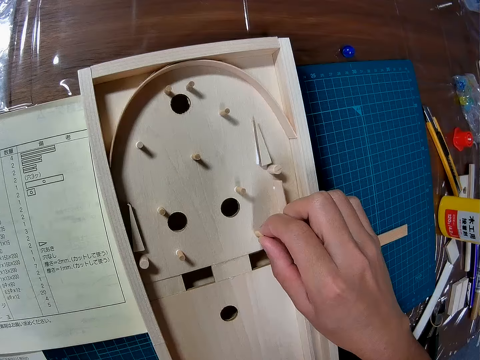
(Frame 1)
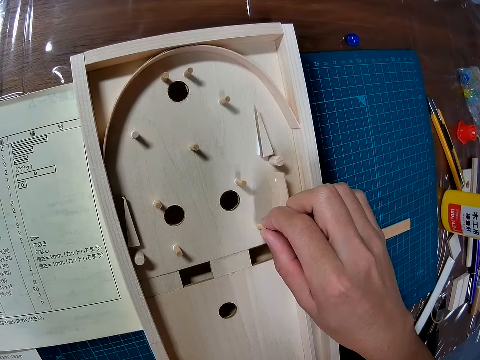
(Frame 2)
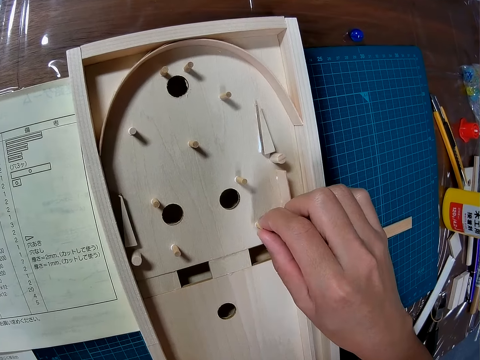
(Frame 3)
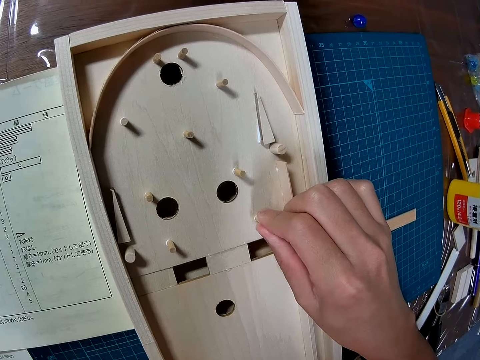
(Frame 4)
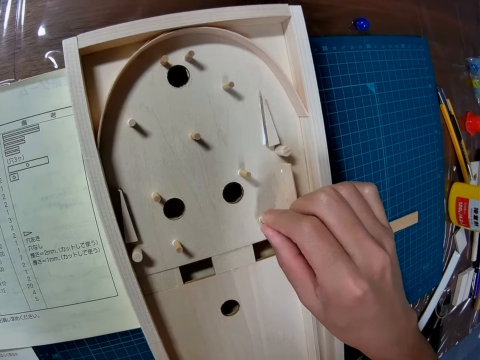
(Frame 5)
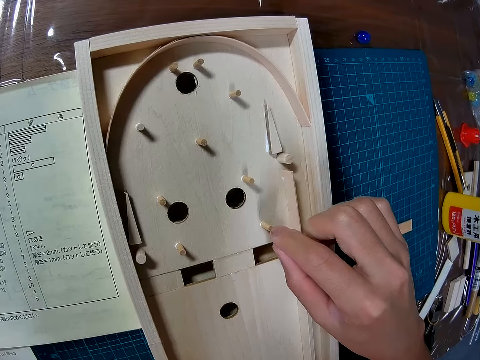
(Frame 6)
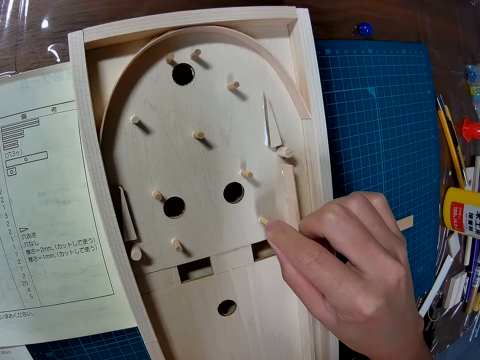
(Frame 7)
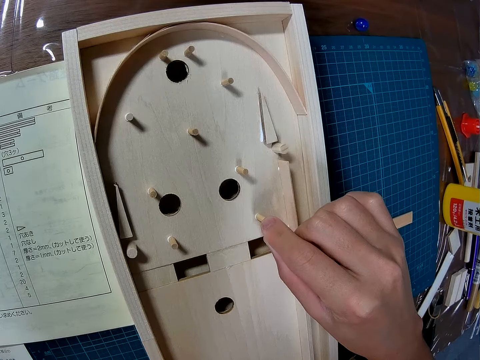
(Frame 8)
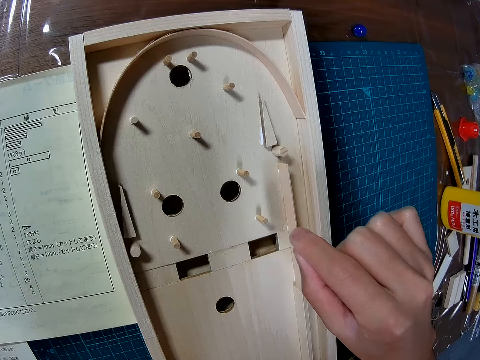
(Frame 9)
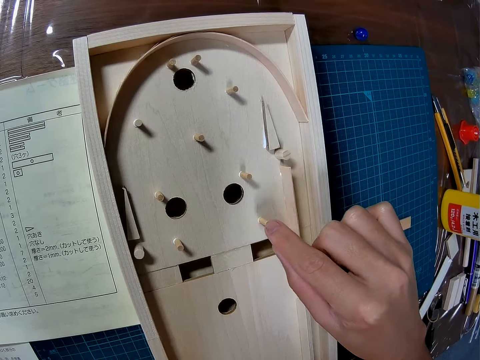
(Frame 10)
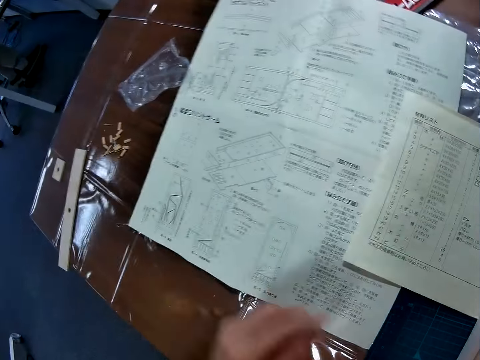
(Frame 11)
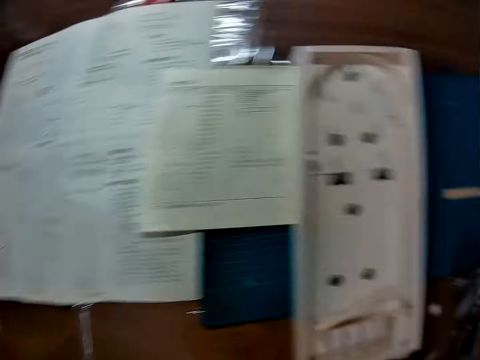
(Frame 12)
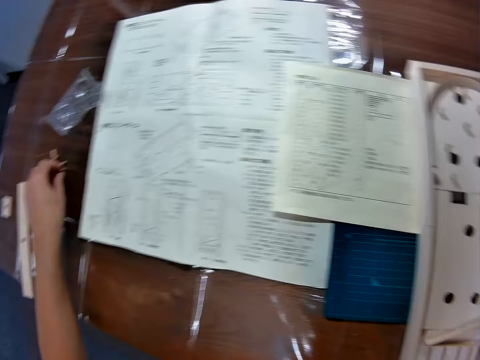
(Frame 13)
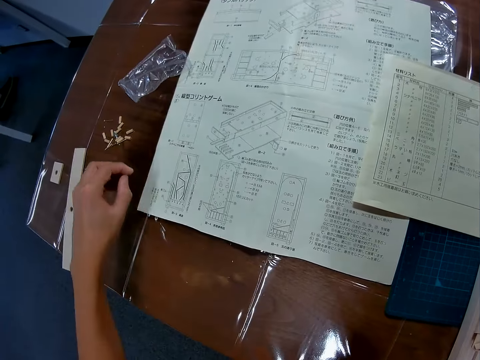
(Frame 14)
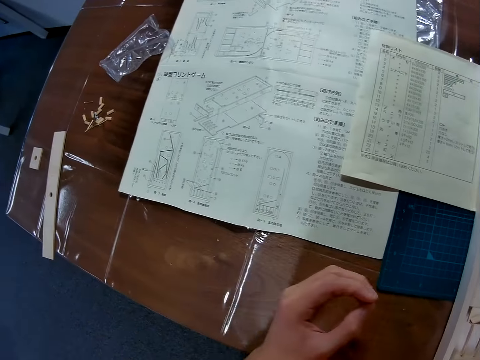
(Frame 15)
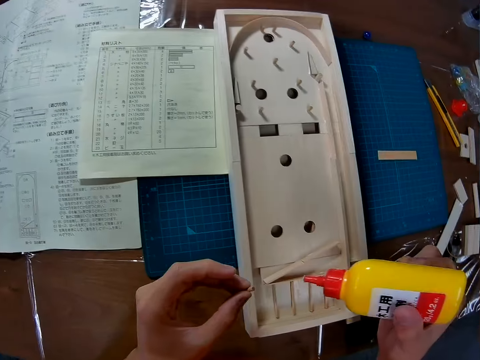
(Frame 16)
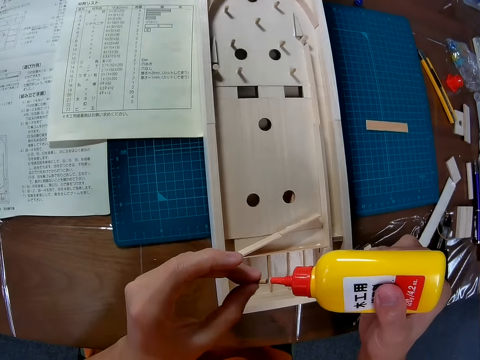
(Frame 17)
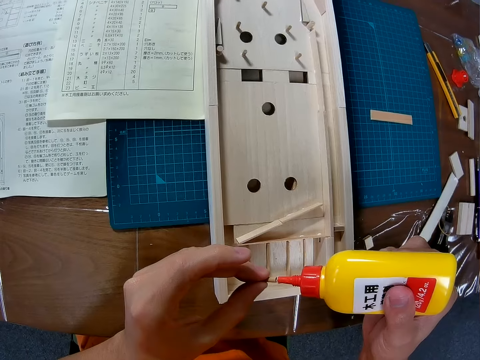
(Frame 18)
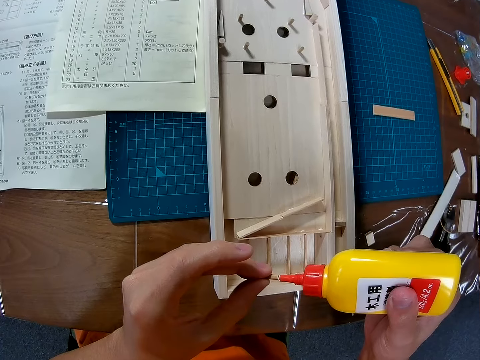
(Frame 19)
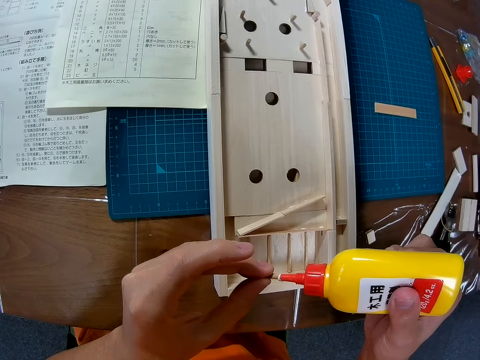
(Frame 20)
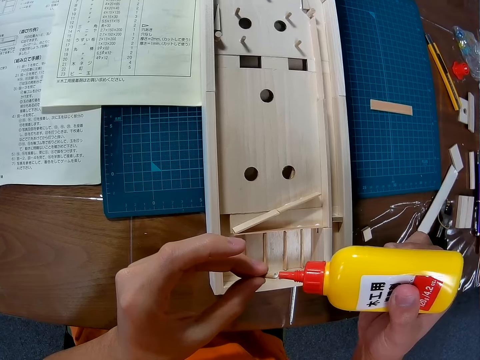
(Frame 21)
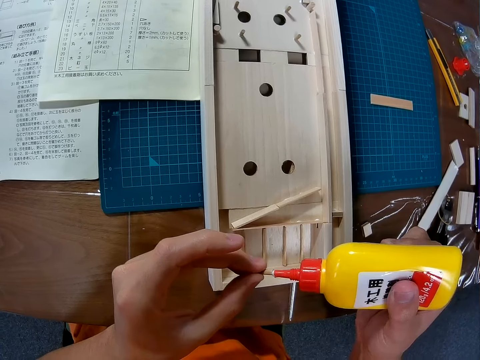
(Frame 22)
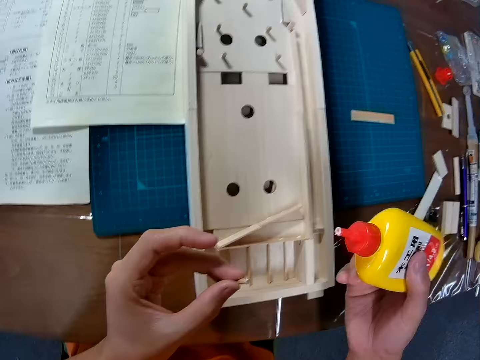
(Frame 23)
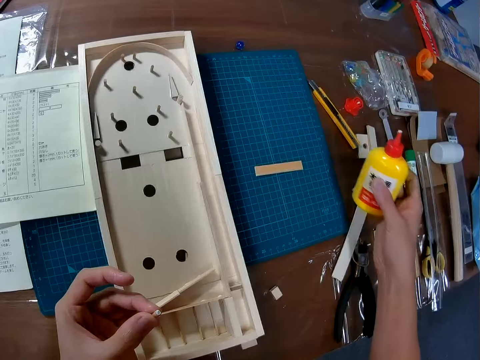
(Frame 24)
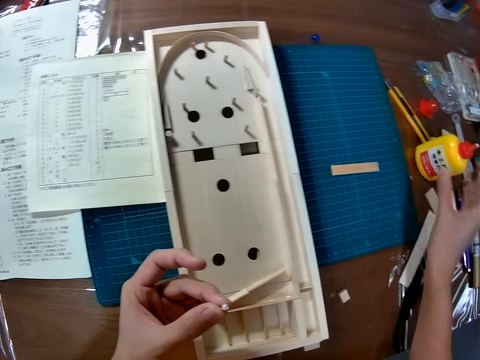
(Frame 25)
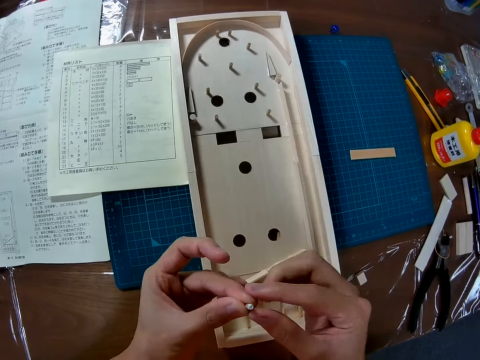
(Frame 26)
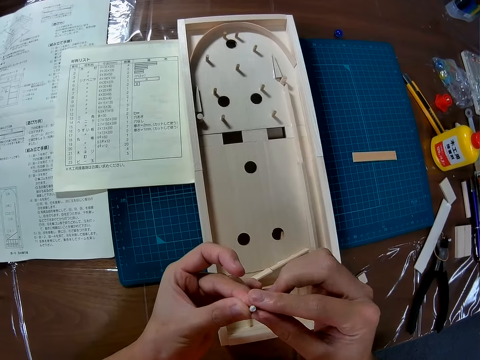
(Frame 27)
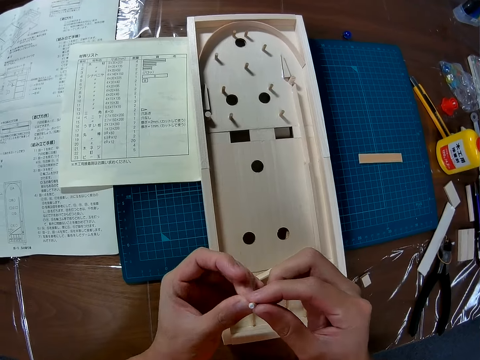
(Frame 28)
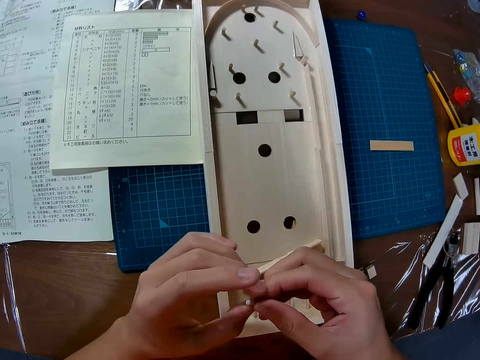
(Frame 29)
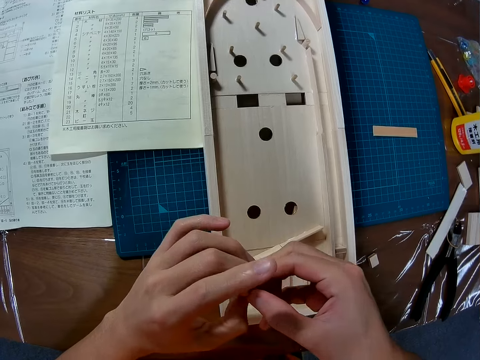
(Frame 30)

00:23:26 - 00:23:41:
The camera wearer fixes the stick into the box. They take another stick from the table. They apply glue on the stick. They place the glue on the table. They hold the stick in hand.

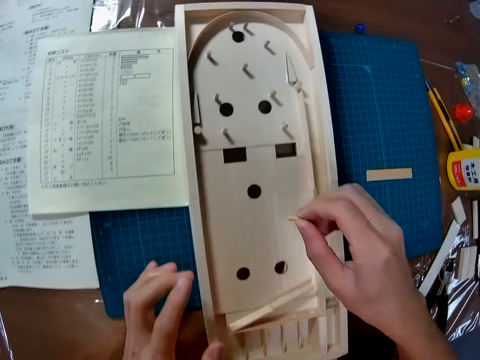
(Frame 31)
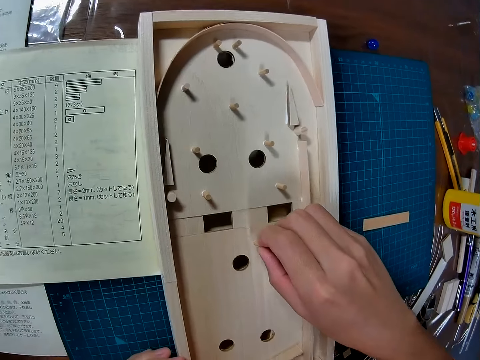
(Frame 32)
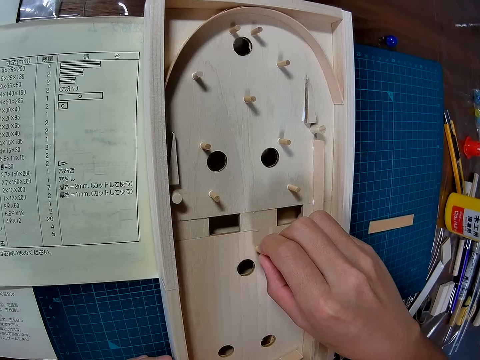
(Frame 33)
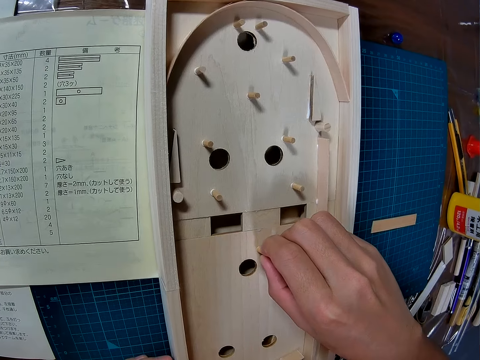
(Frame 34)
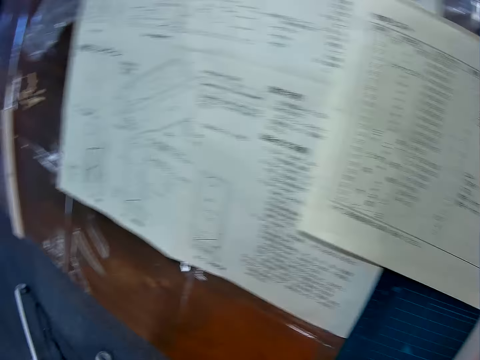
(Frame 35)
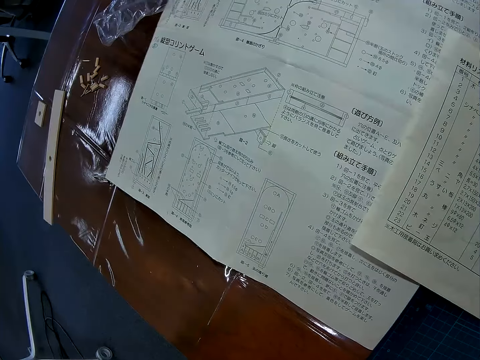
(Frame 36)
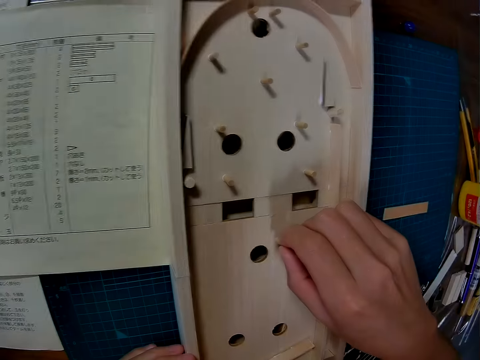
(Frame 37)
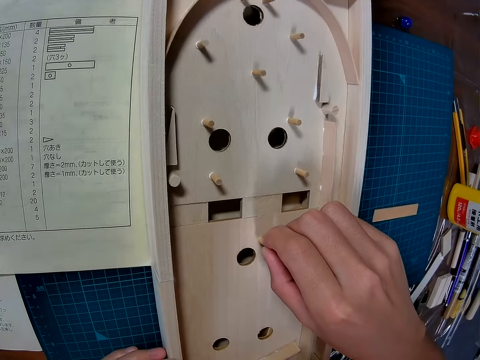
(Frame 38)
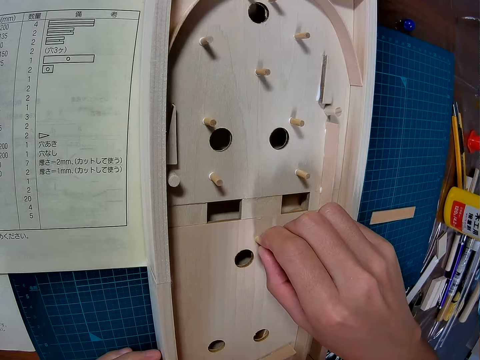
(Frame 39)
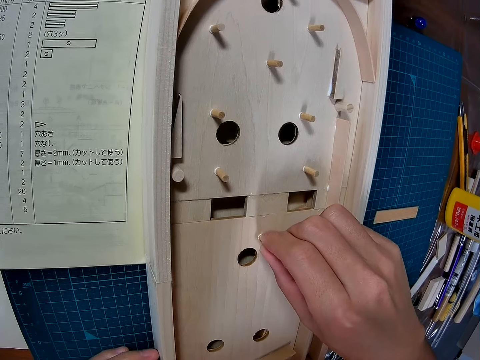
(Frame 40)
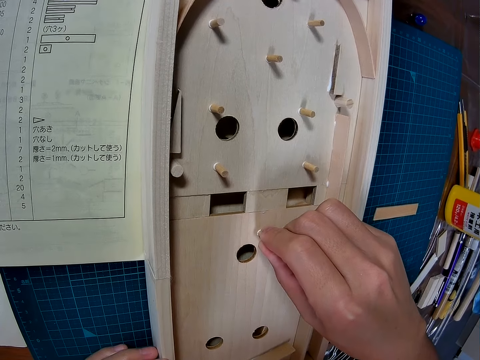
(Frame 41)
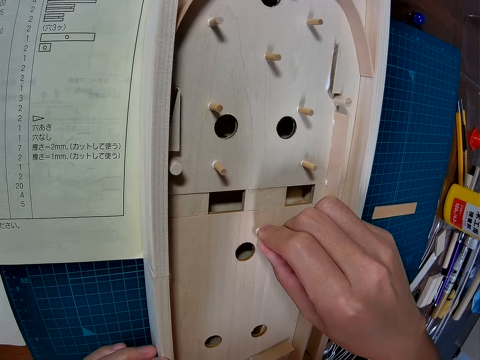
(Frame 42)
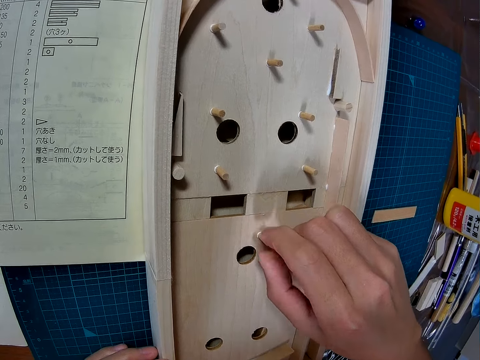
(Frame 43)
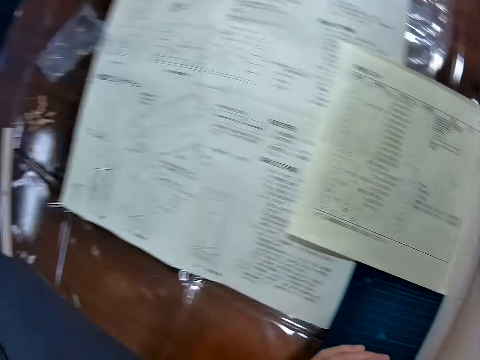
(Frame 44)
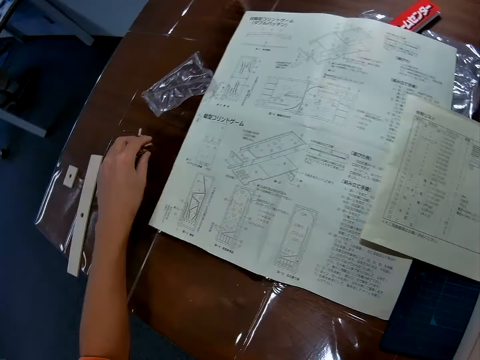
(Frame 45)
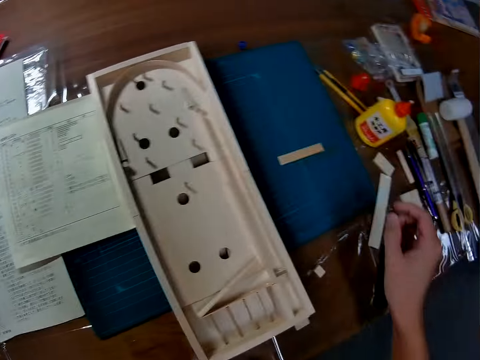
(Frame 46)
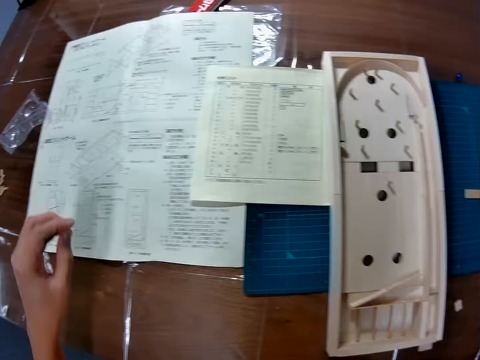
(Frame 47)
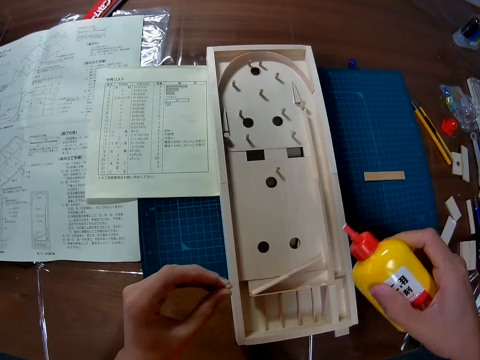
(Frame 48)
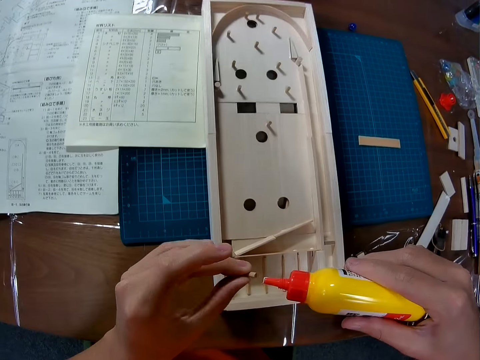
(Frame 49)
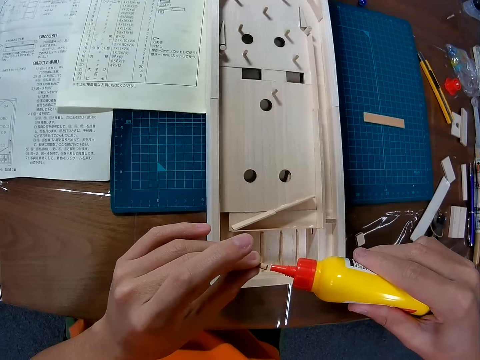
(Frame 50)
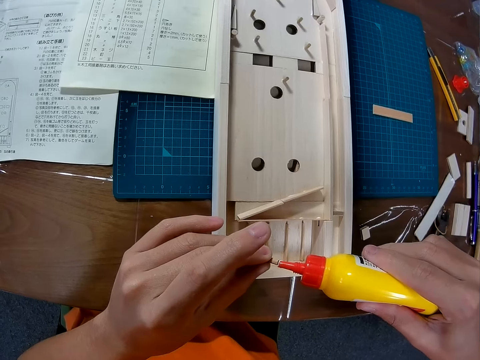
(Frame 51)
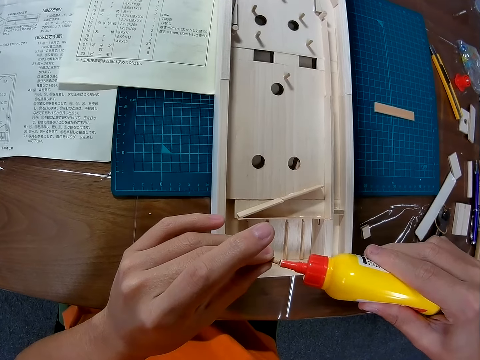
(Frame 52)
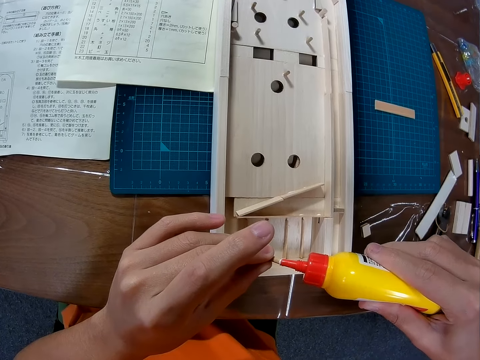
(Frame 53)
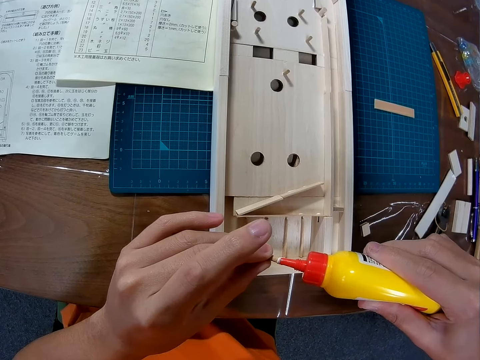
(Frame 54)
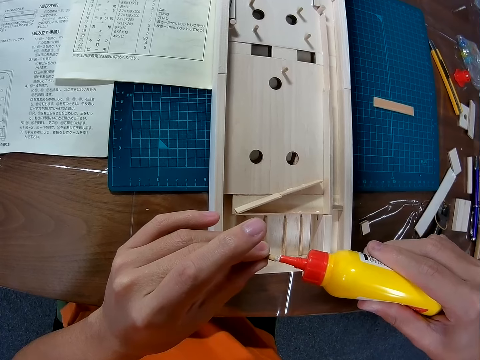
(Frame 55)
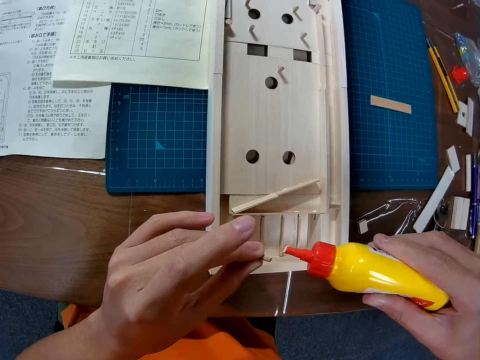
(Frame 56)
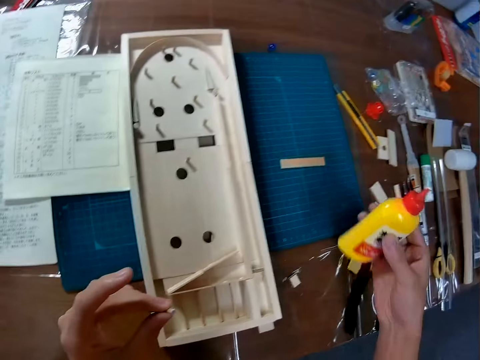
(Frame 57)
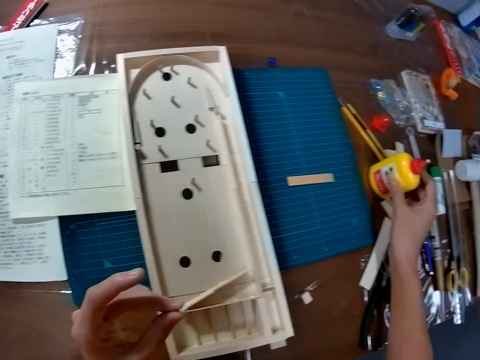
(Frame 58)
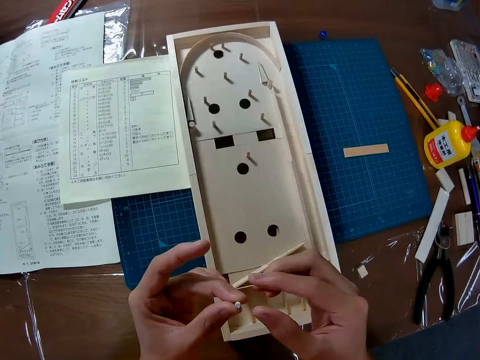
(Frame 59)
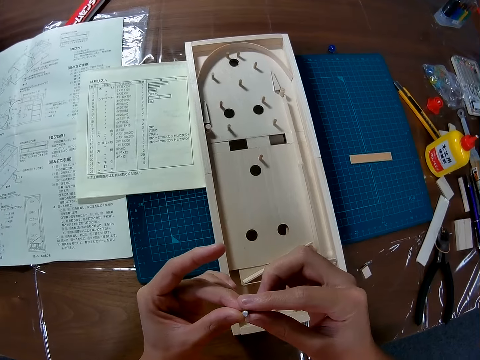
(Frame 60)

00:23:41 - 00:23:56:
The camera wearer glues the piece of wood or stick to the wood structure. They look at a paper. They fix the stick into the box. They take another stick from the table. They take the glue from the table. They apply glue on the stick. They place the glue on the table.
